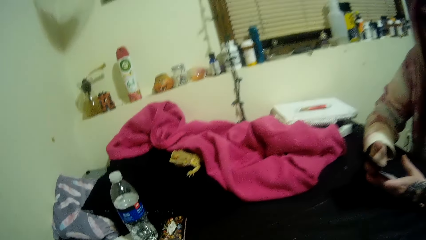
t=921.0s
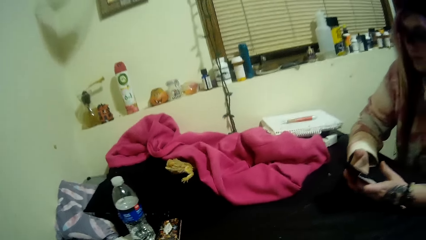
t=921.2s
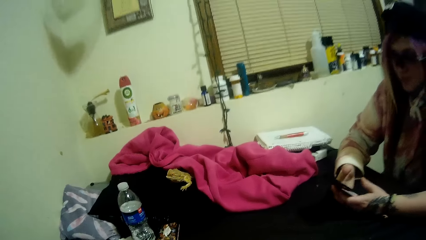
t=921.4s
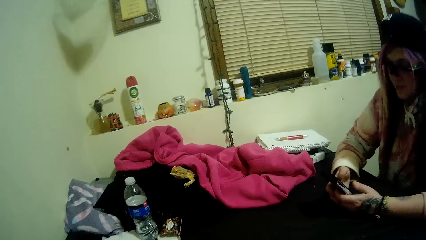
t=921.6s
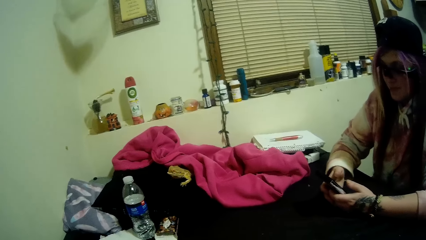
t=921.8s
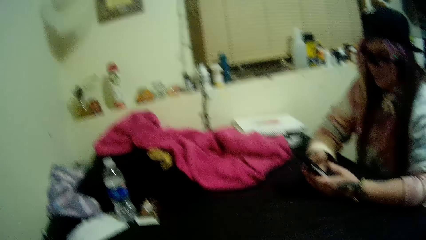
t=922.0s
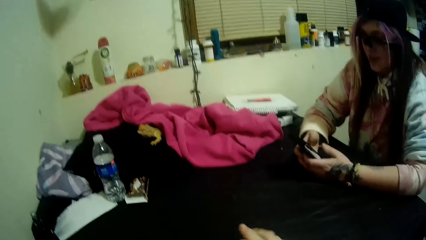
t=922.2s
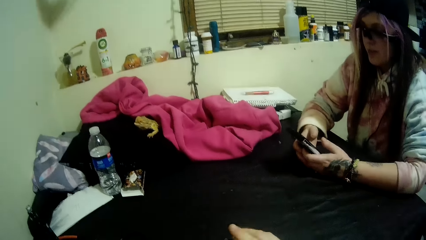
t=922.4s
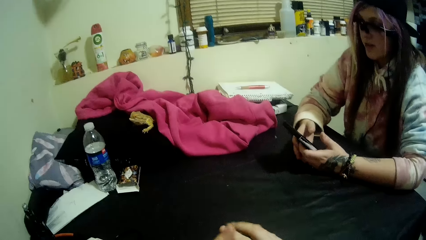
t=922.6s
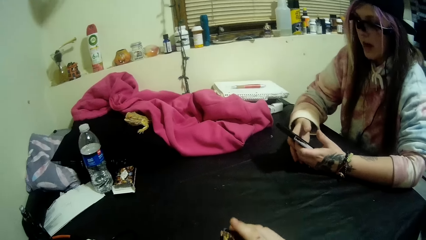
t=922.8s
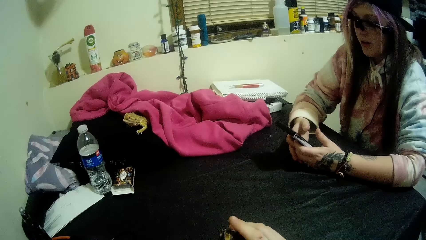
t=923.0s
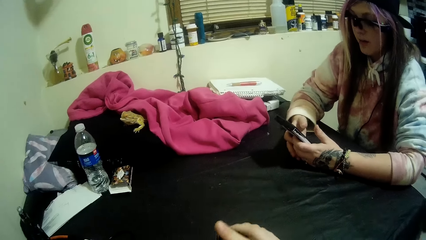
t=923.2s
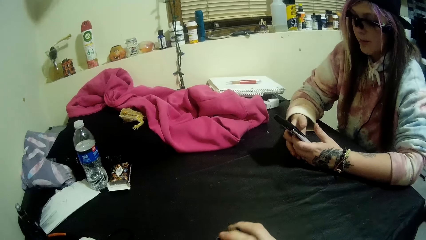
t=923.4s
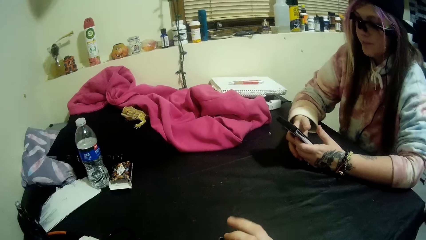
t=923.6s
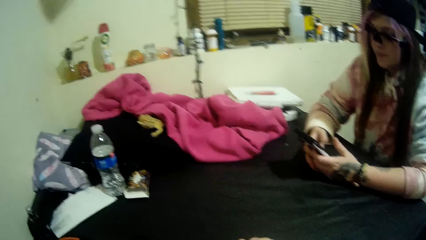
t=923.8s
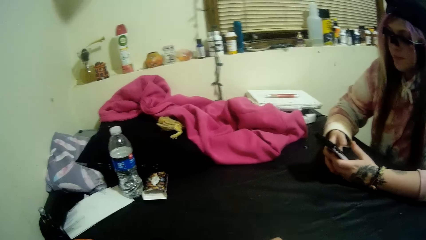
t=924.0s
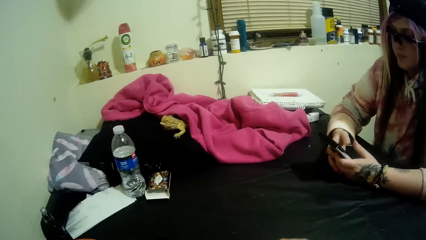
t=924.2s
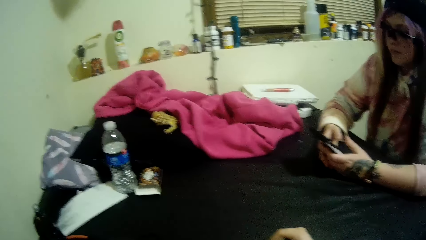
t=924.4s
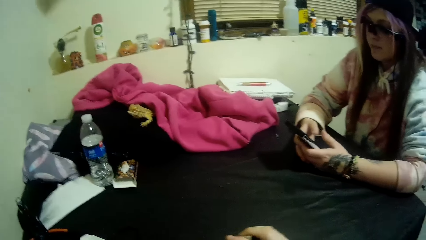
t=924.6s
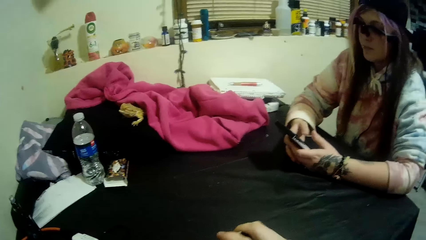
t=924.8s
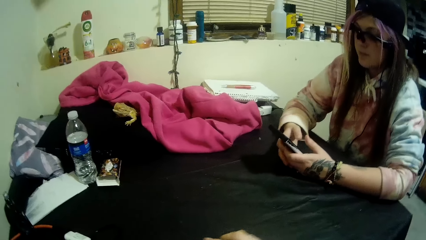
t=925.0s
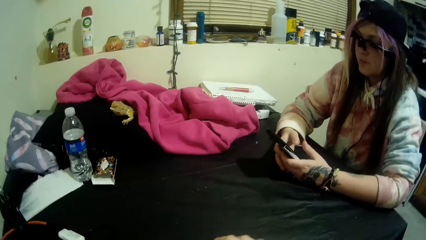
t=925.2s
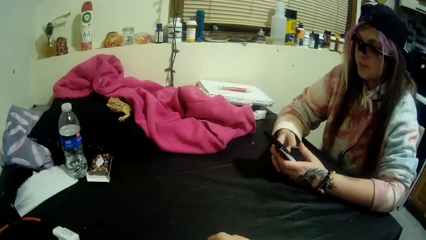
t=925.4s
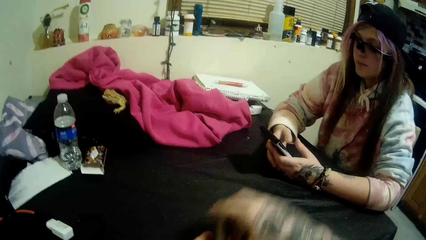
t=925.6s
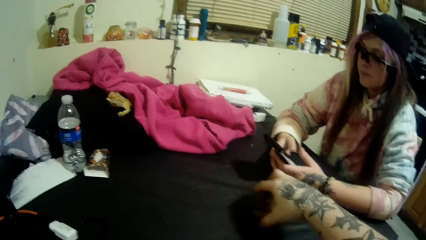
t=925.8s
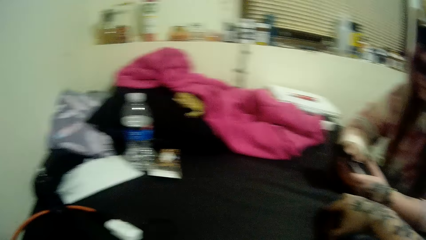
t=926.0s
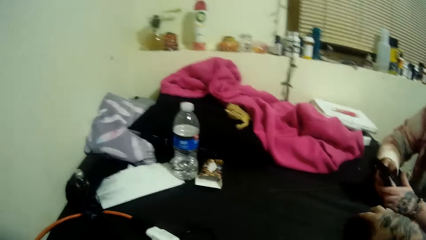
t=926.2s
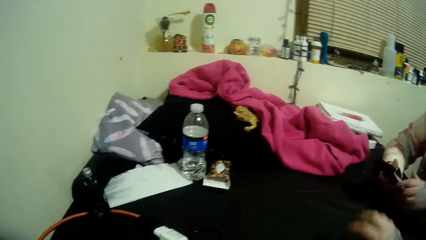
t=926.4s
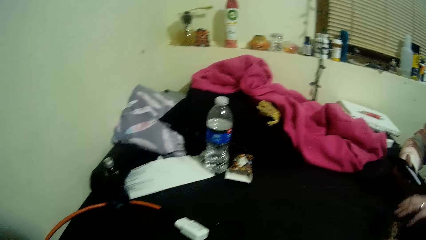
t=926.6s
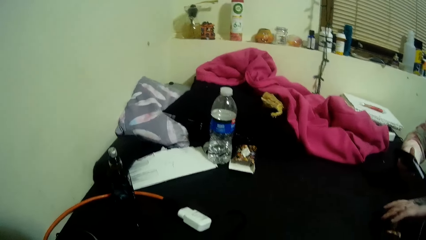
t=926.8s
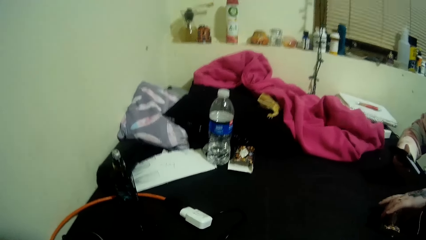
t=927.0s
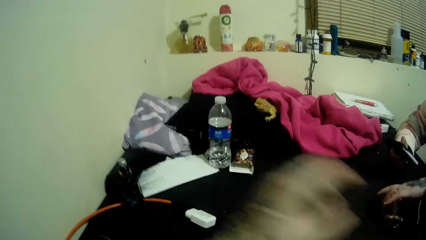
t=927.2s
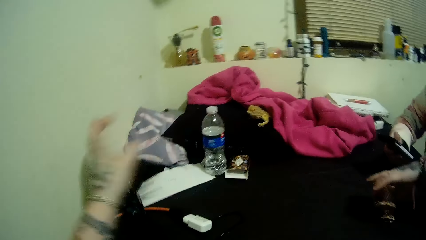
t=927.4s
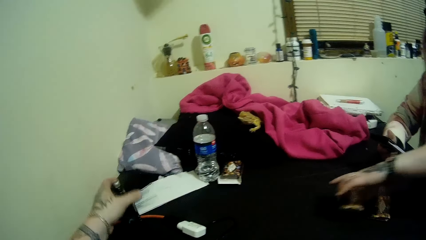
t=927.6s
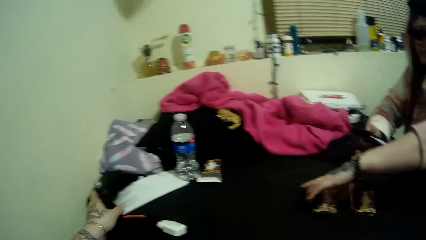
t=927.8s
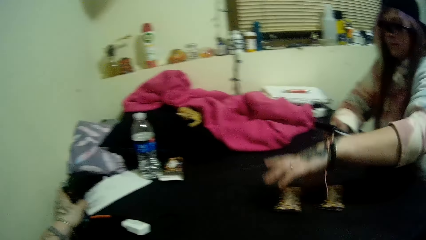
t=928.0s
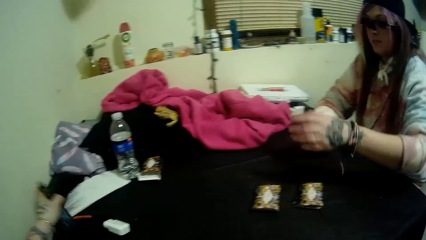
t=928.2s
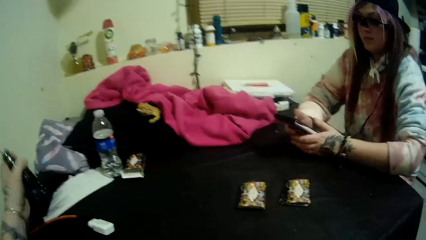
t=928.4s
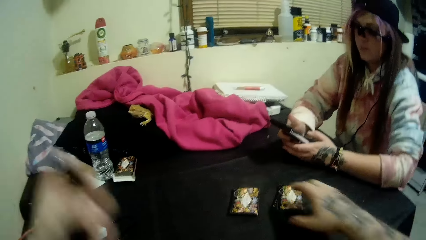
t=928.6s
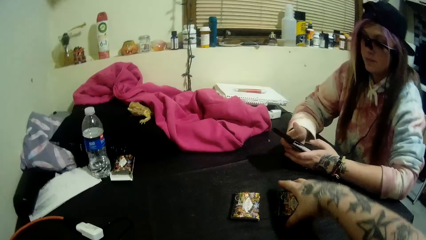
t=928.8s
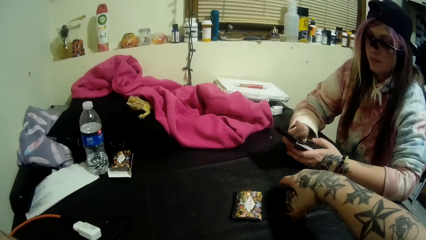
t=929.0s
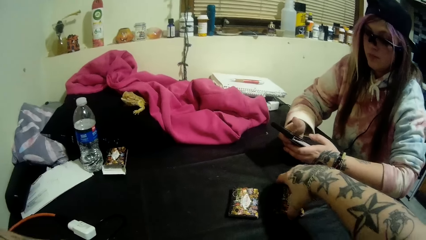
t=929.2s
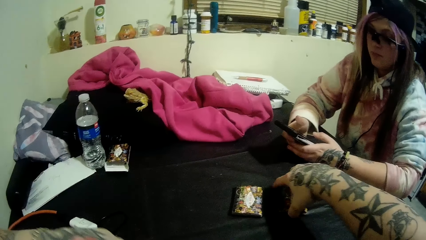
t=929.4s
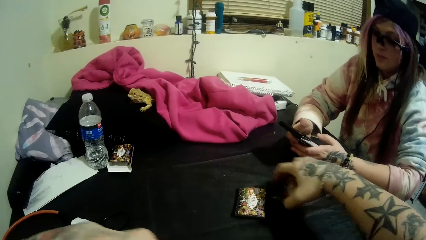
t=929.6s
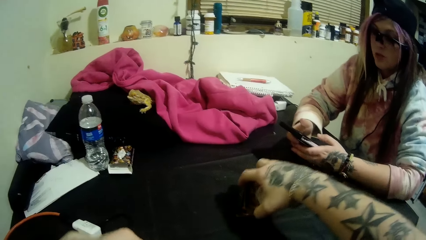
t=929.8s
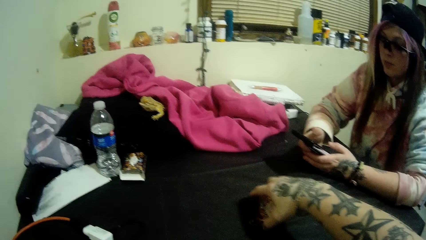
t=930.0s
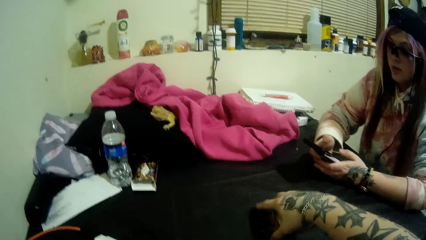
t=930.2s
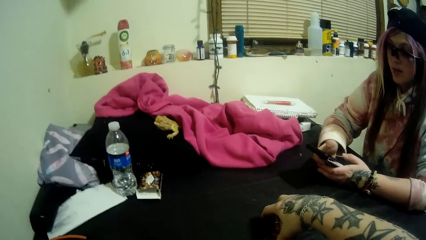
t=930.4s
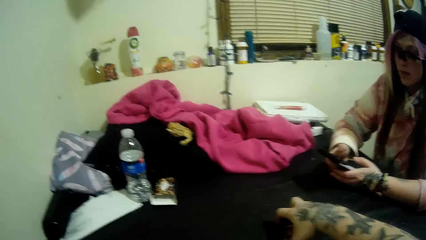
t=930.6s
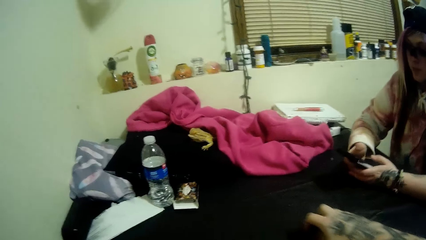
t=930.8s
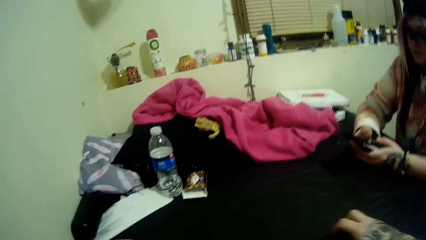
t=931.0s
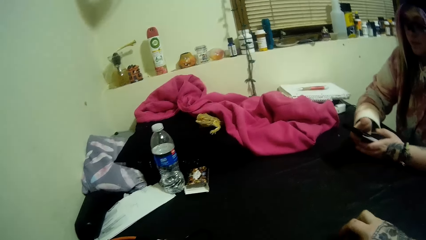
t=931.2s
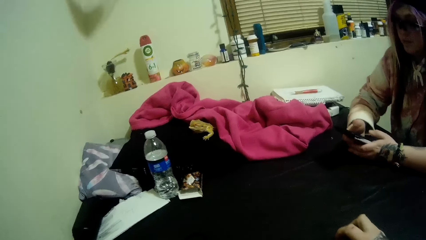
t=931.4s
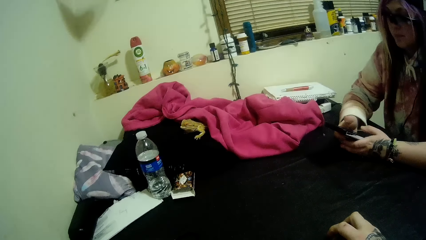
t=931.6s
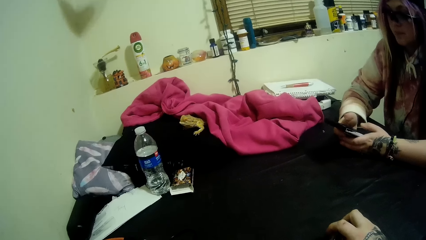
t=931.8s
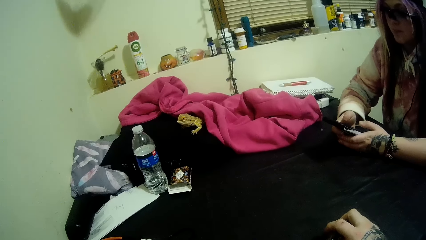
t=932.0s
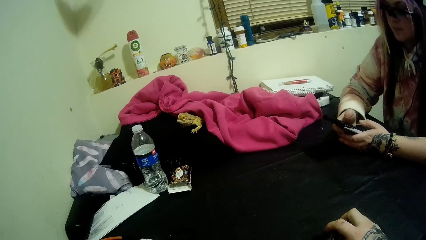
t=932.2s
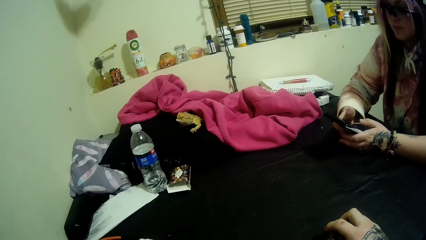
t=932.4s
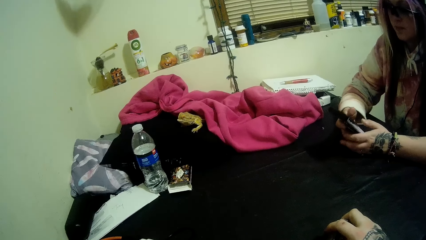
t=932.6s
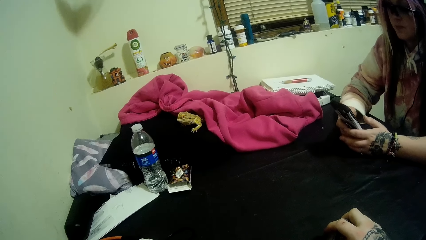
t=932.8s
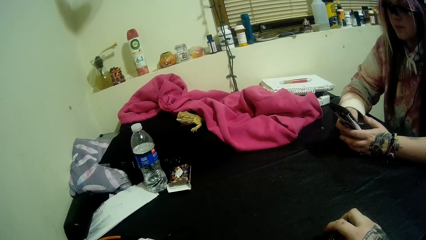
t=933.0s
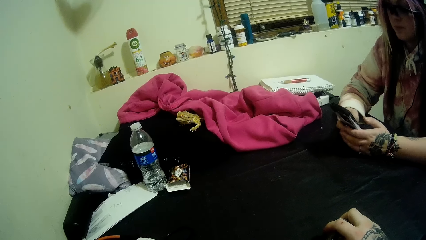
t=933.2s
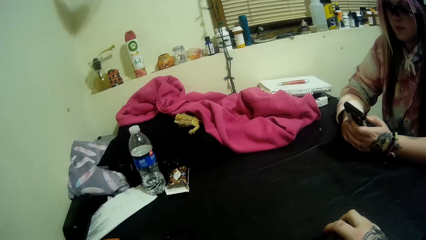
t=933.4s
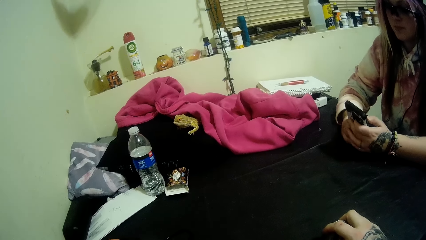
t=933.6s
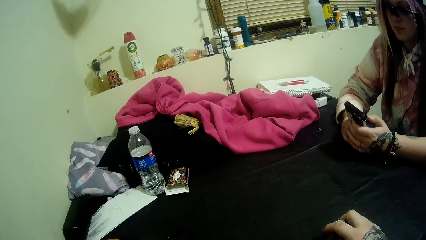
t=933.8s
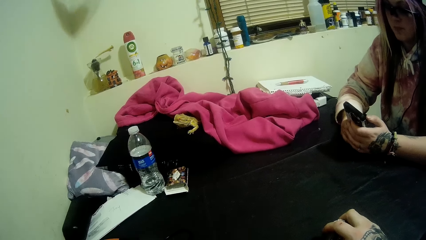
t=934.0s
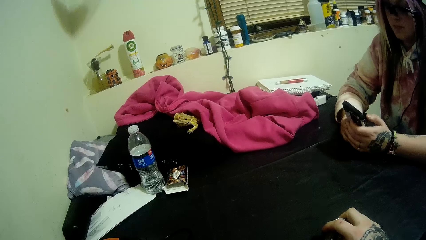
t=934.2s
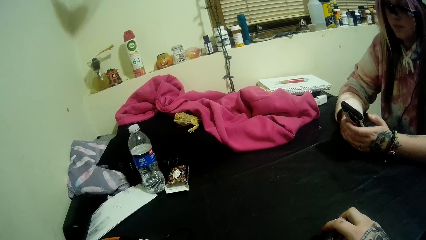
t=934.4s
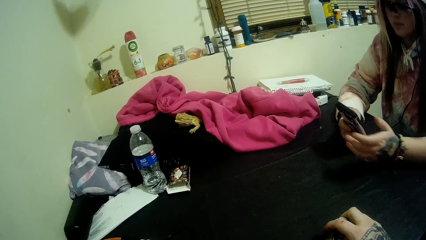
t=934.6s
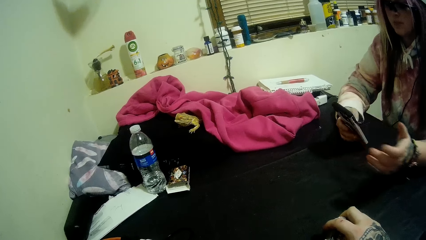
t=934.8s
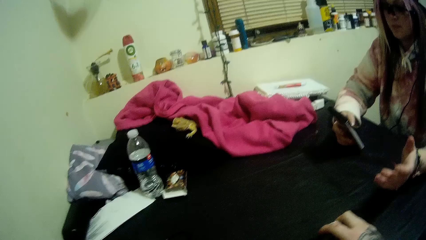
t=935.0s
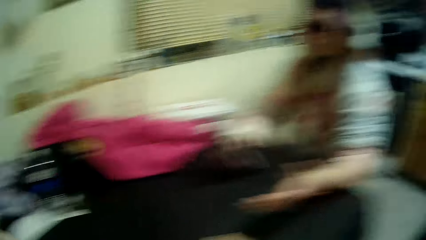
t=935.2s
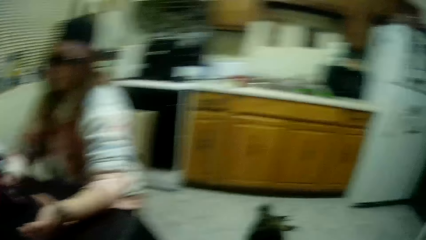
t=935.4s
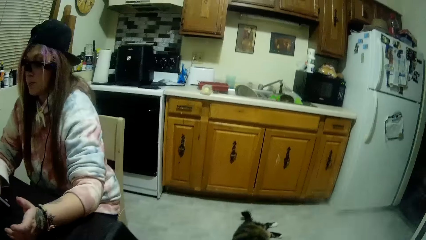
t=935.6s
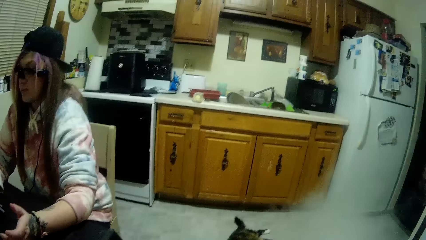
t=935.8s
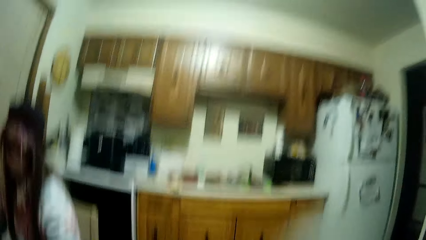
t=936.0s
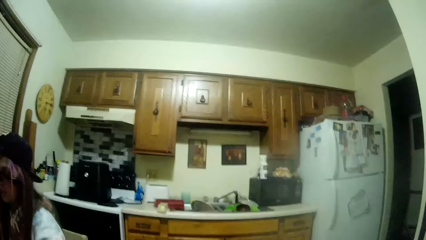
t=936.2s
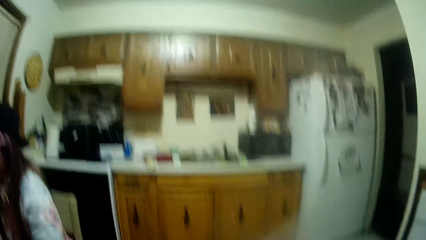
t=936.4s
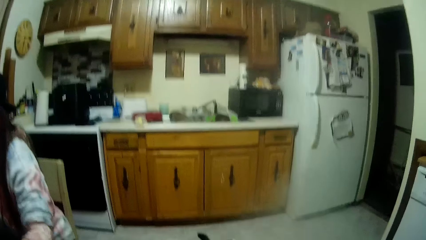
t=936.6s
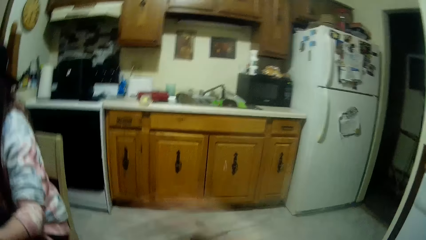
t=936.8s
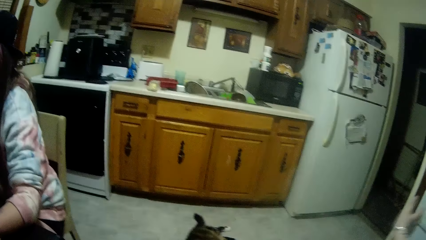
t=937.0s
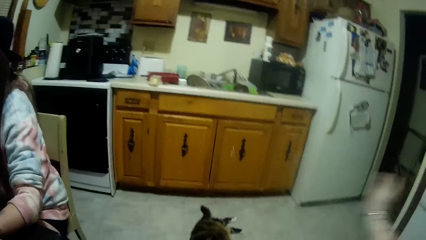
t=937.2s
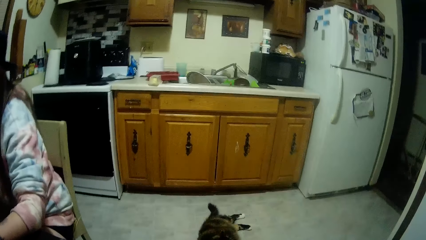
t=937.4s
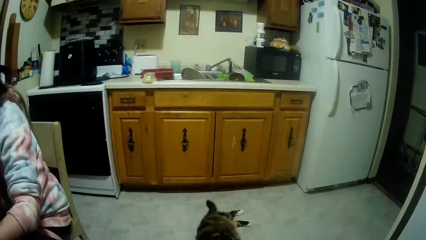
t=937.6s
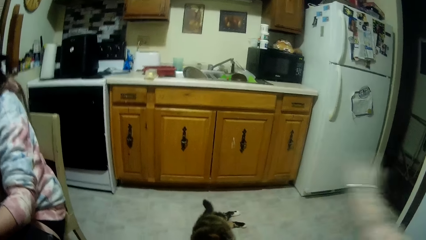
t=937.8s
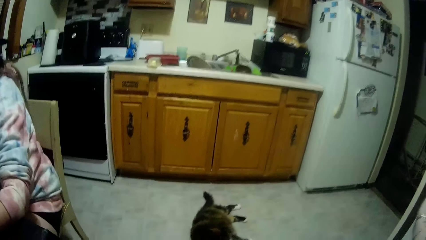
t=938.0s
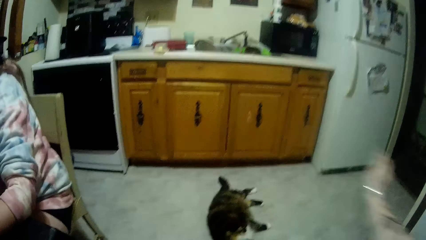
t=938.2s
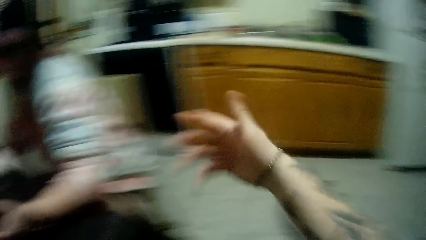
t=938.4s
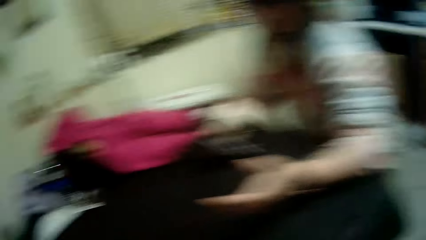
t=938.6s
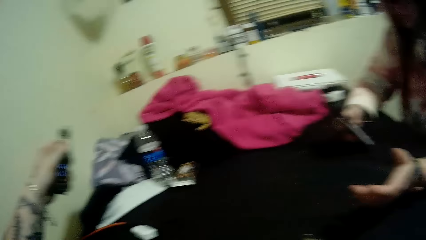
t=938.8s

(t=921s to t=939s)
The woman talks to the camera wearer. The camera wearer drops the cards in his hands on the table. The woman separates the cards into two parts with her left hand. The camera wearer picks up a bottle of vapes on the table with his left hand. He picks up the cards from the table with his right hand, joins the cards together with his right hand, and holds the cards on the table. The woman operates the phone. The camera wearer smokes the vapes. The woman moves her left hand. The camera wearer blows the smoke with his right hand.
